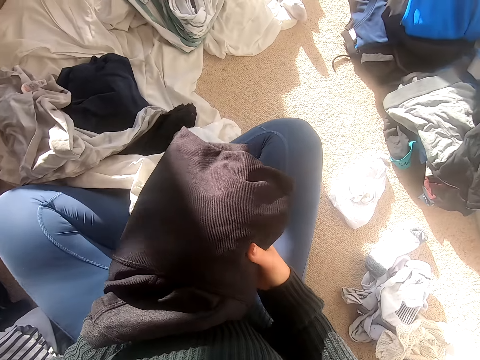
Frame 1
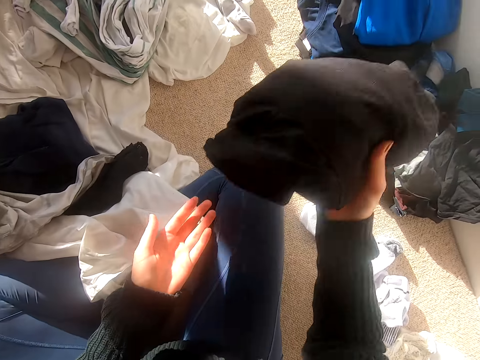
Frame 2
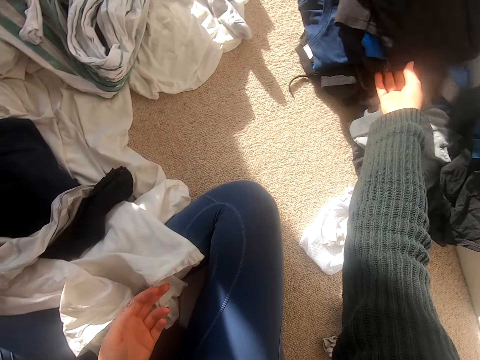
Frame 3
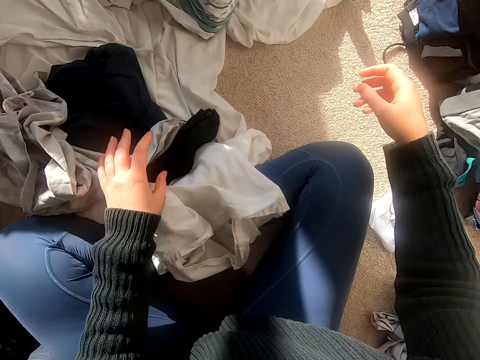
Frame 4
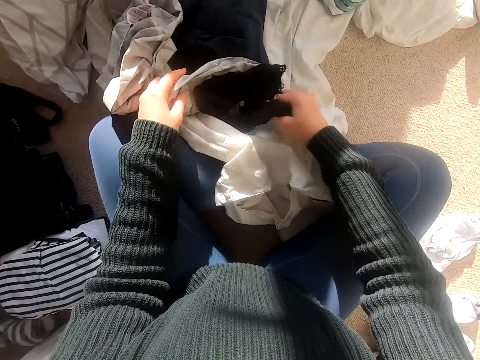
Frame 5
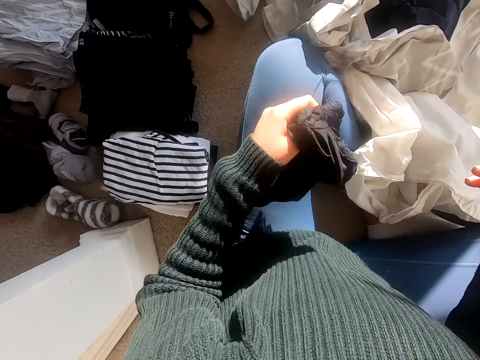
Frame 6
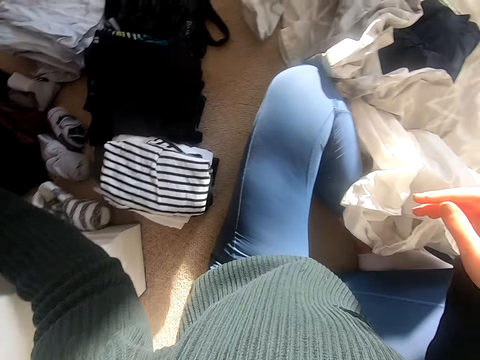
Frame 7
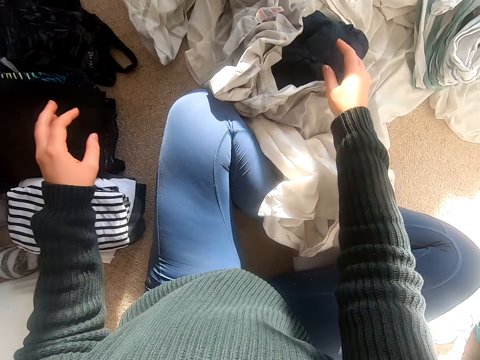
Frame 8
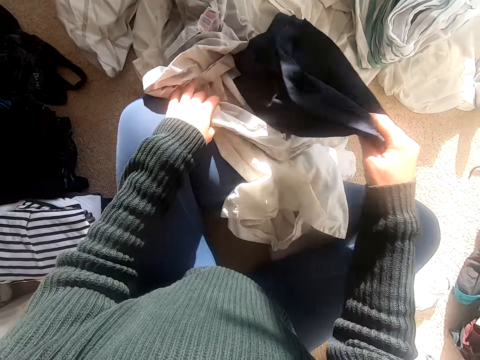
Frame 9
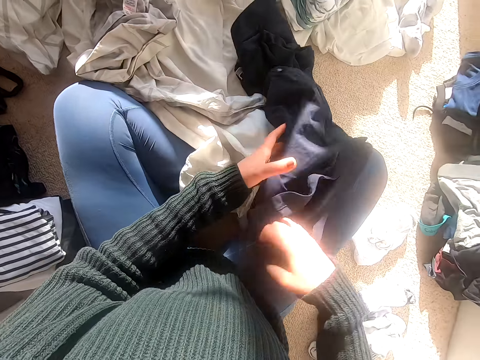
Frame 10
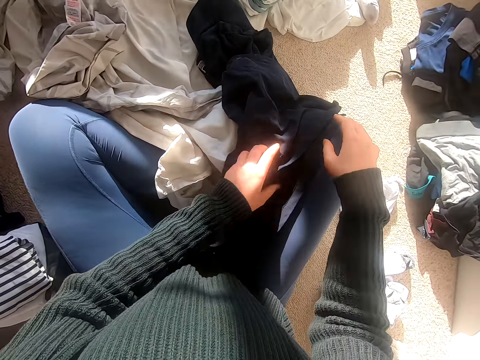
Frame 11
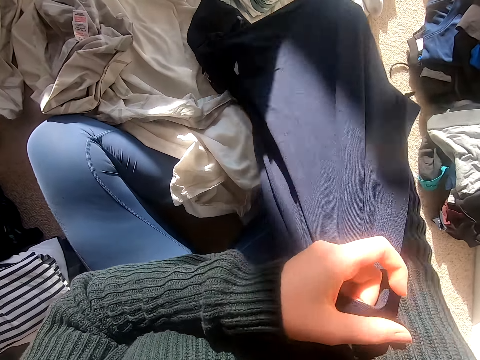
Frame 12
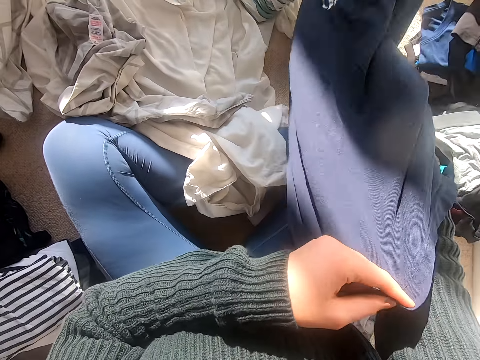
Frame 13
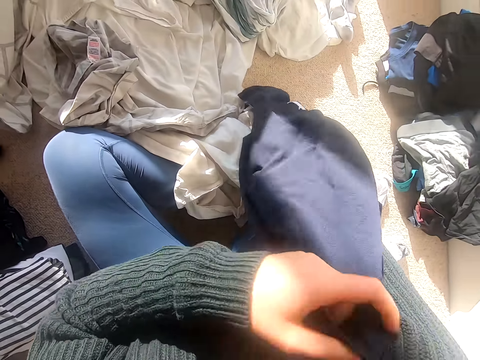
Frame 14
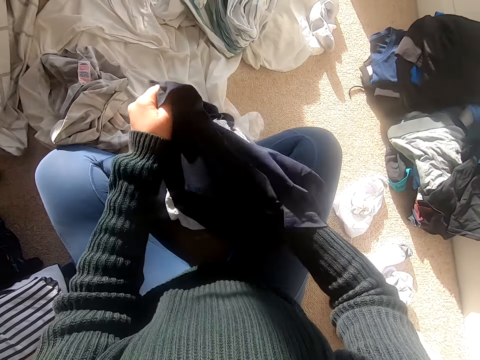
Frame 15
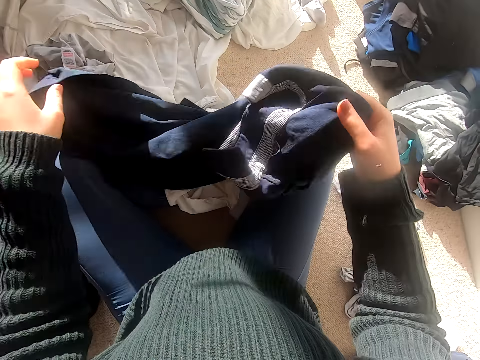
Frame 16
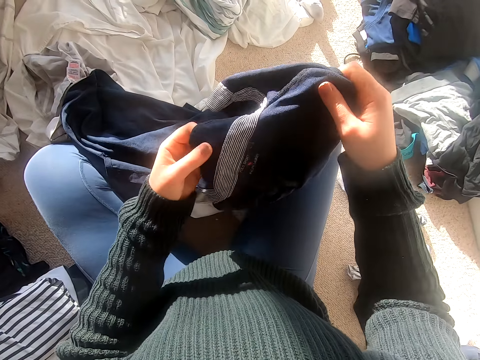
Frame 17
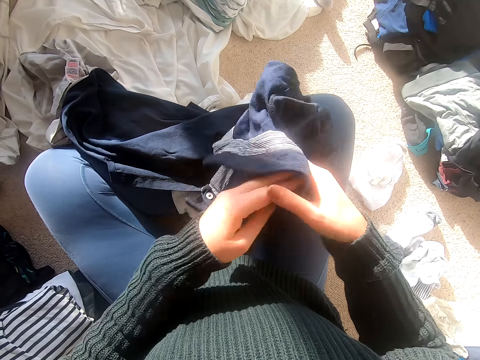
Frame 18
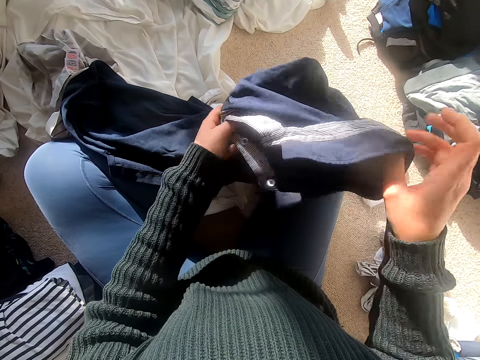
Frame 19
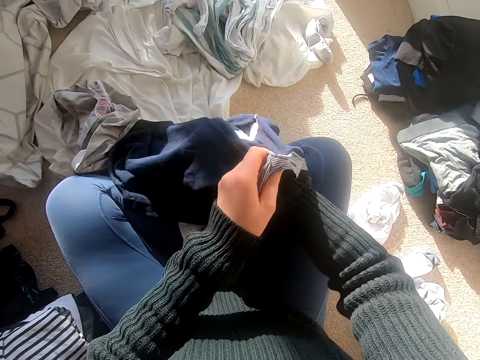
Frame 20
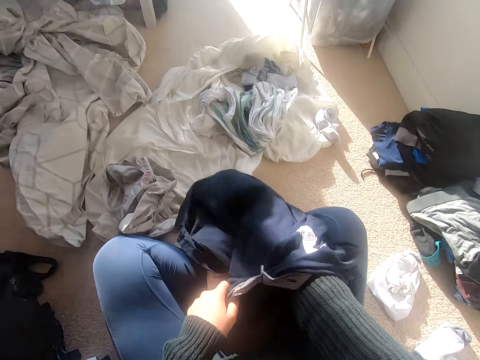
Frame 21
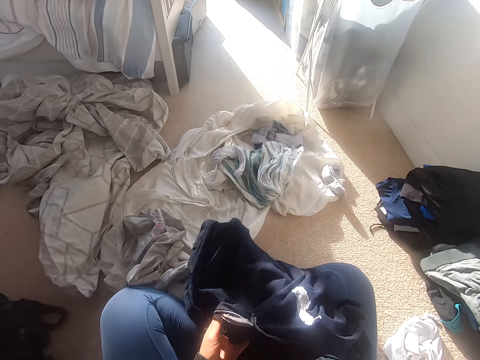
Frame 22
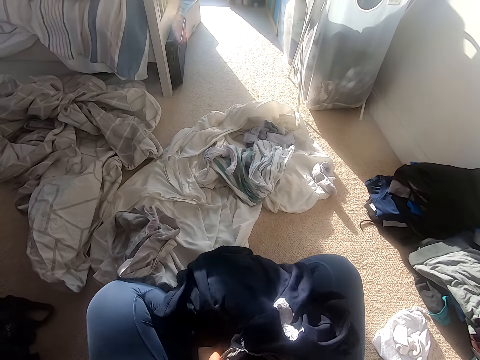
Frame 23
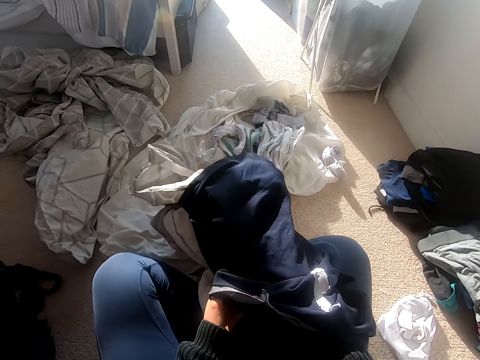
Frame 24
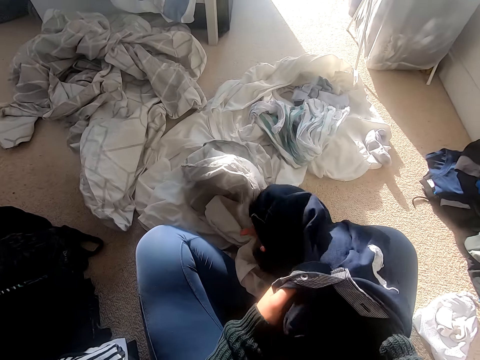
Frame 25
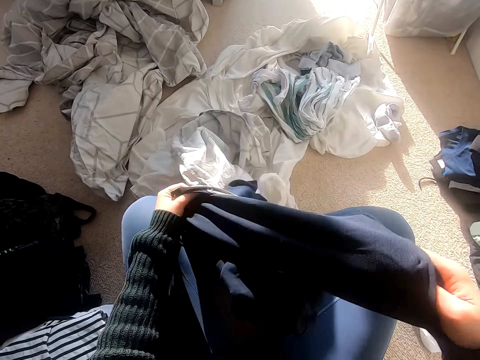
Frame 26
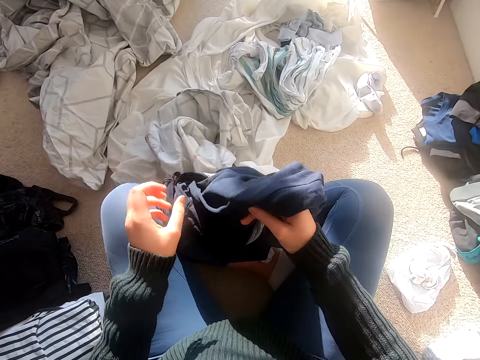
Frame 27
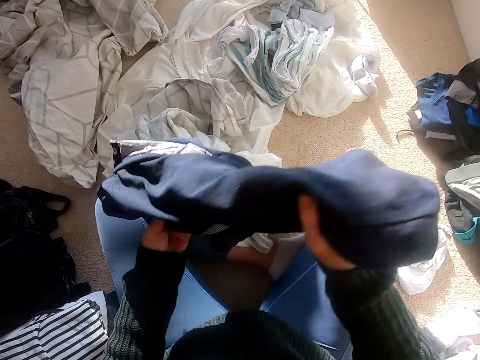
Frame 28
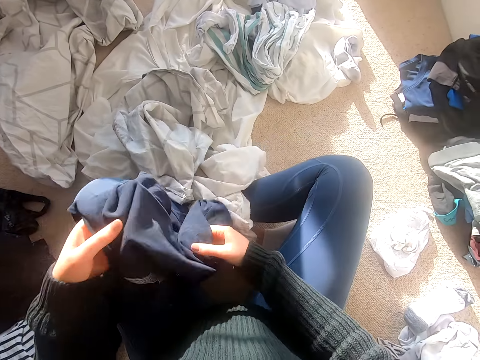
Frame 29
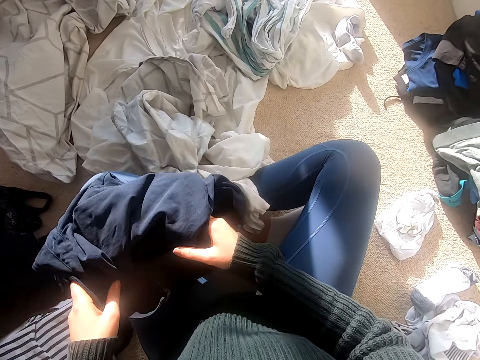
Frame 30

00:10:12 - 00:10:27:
The camera wearer puts the cloth on the floor. They pick the cloth, put the clothes aside, pick the cloth and stretch the cloth. They hold the shirt.

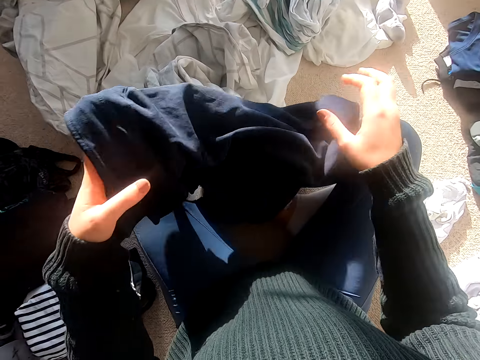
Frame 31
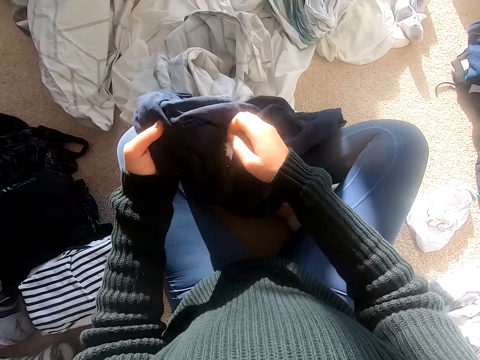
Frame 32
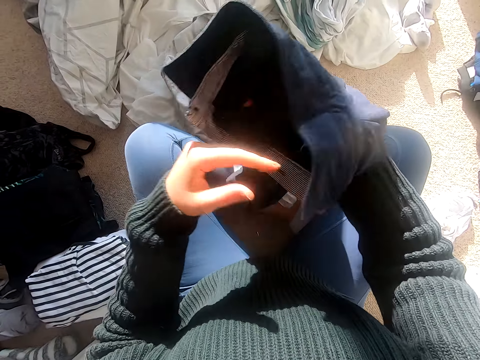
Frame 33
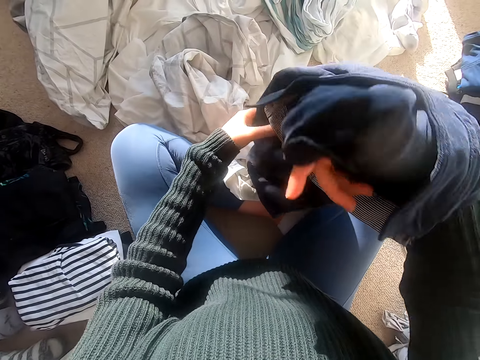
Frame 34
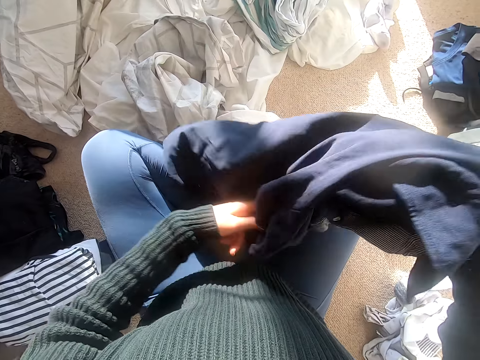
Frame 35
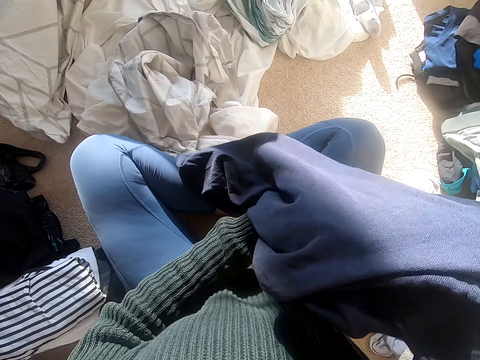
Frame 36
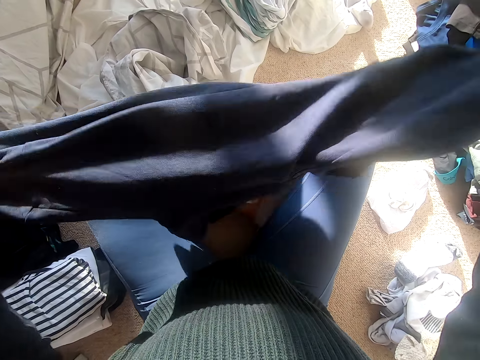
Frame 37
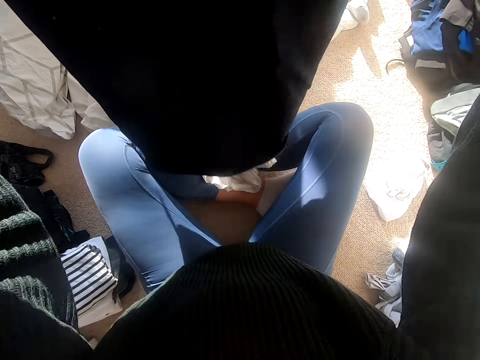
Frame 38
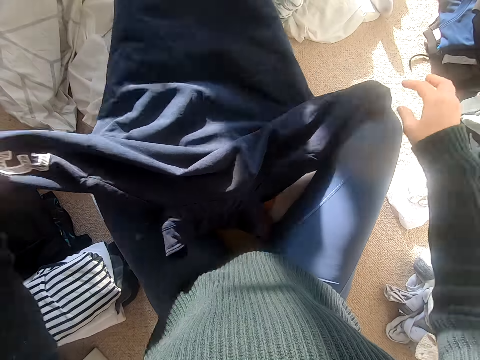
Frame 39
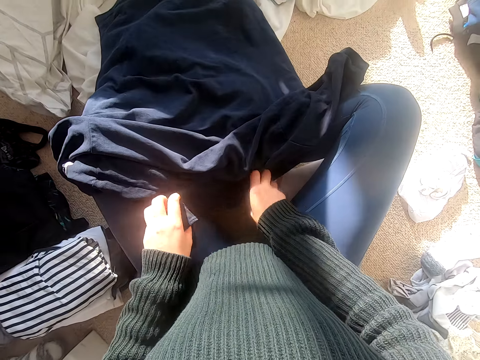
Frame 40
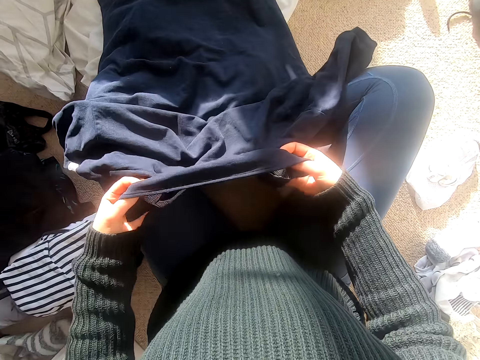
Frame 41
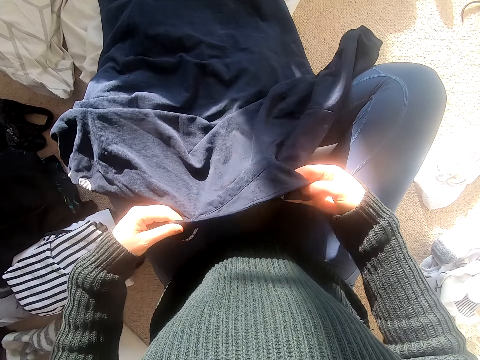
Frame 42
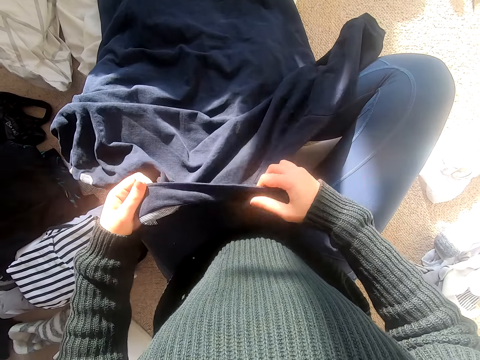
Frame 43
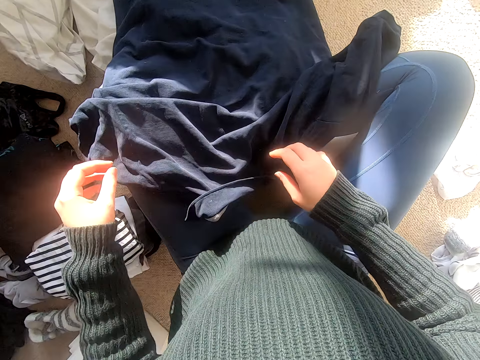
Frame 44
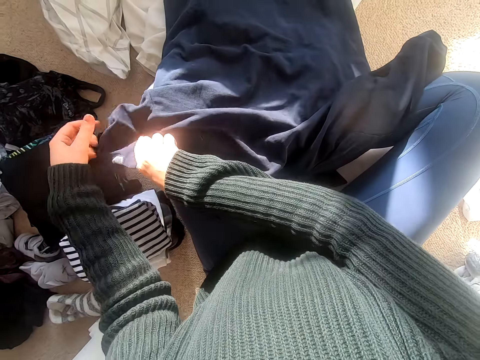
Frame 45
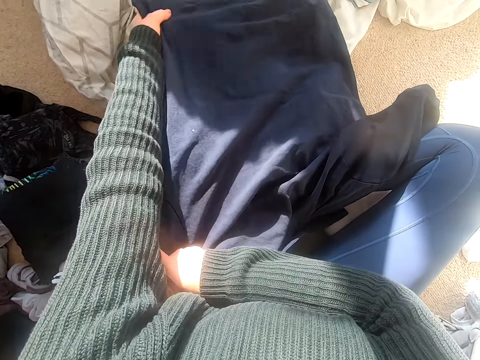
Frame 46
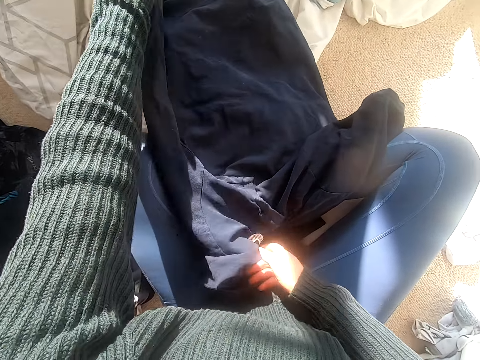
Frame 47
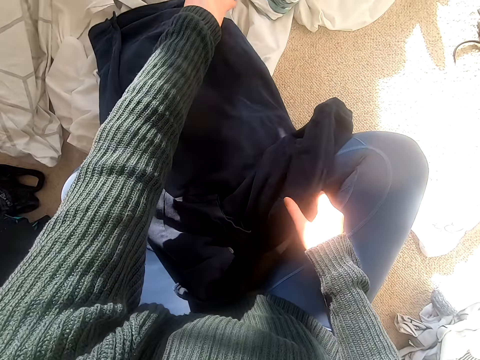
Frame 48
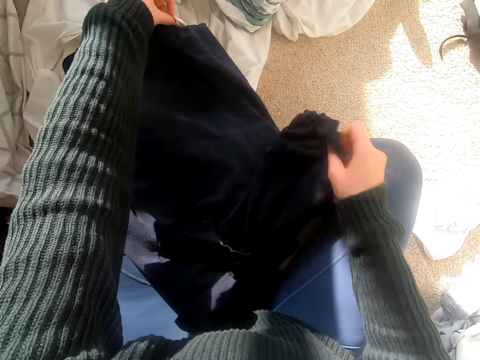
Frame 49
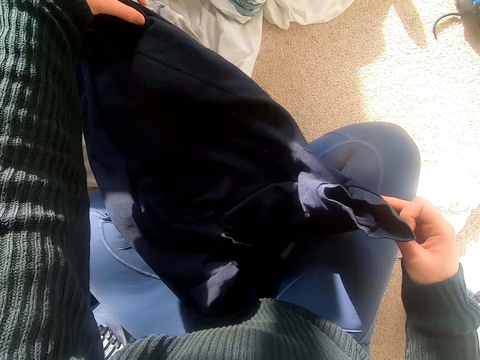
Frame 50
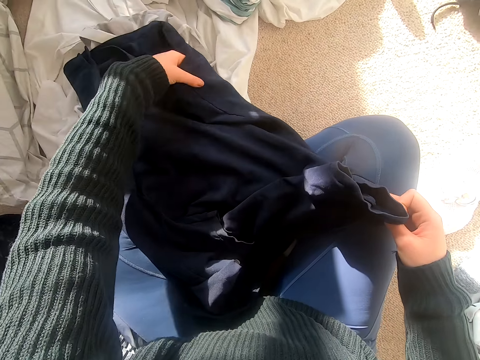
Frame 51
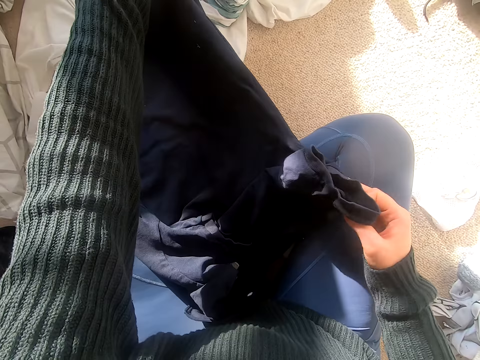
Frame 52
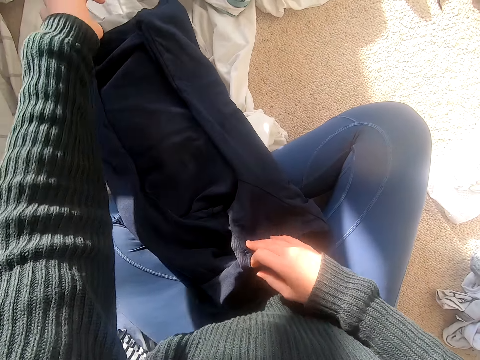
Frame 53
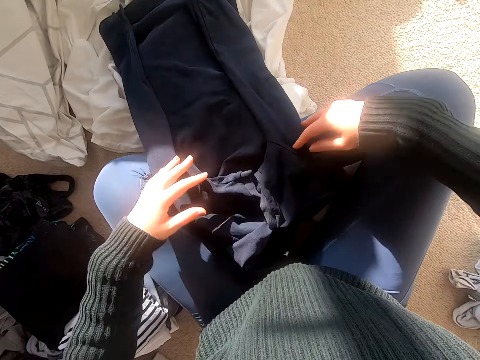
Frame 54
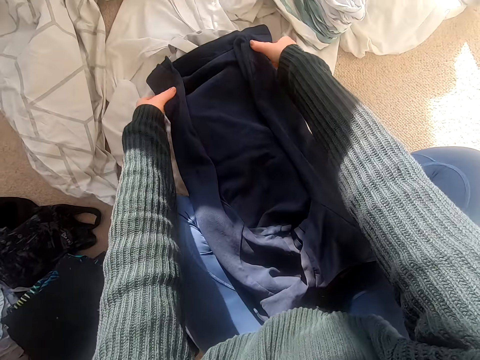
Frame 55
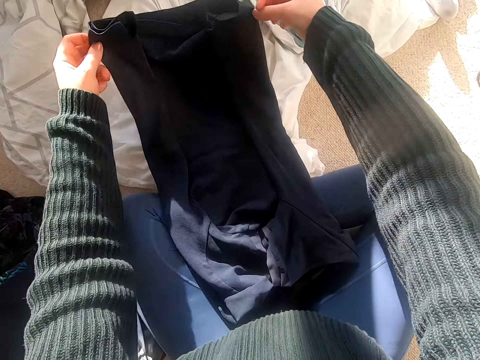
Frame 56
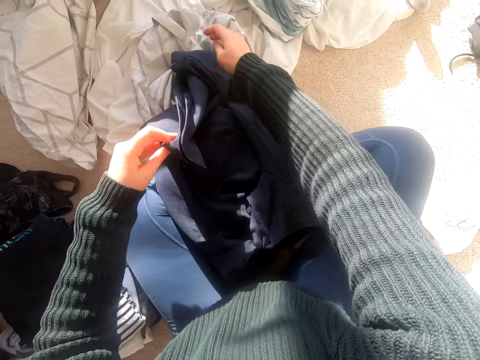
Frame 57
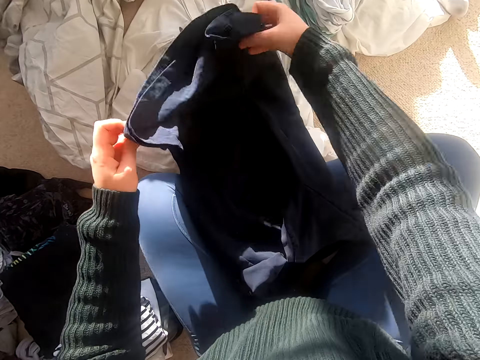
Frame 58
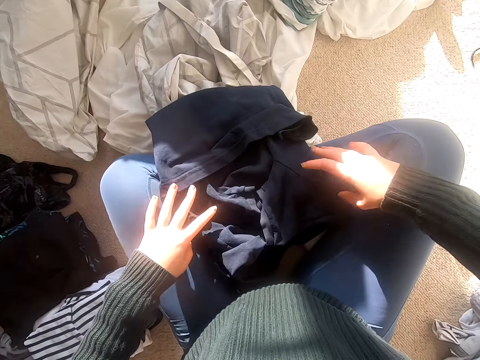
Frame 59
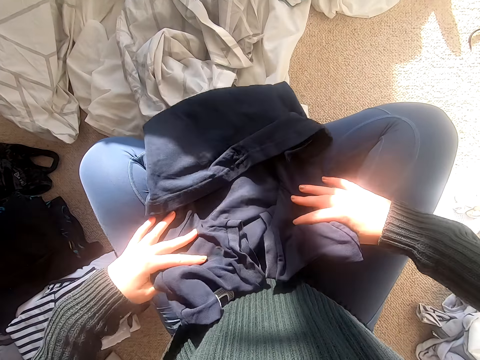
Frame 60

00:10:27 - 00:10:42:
The camera wearer puts the cloth down and folds the cloth. They fold the cloth.
